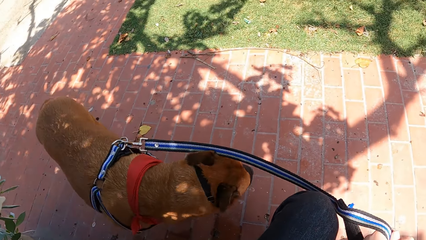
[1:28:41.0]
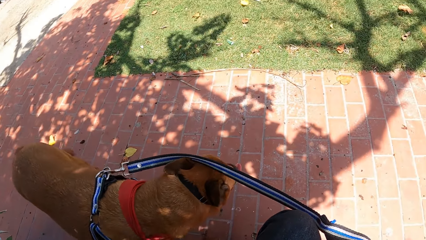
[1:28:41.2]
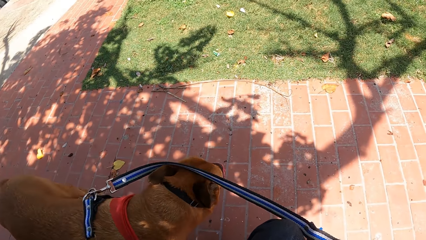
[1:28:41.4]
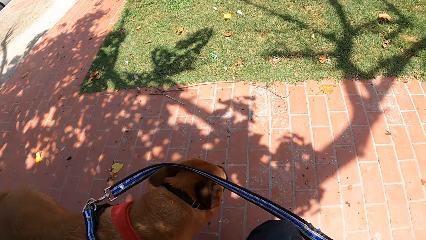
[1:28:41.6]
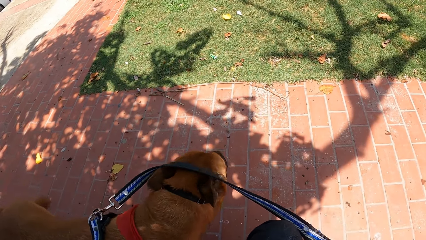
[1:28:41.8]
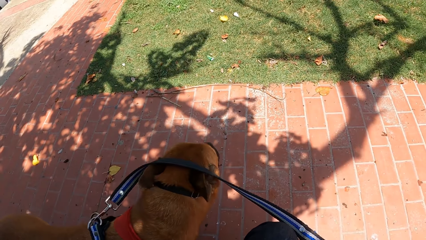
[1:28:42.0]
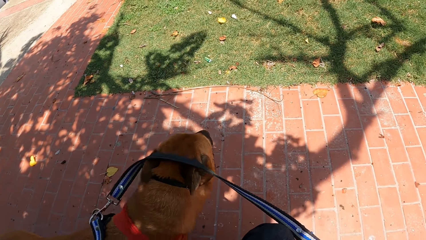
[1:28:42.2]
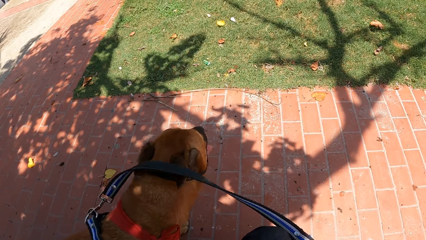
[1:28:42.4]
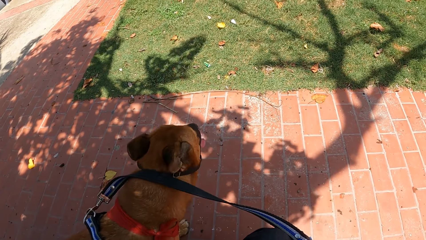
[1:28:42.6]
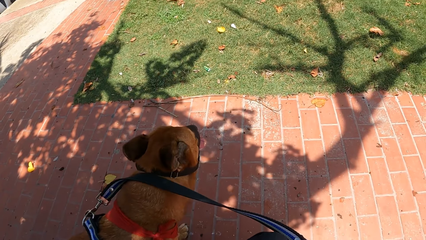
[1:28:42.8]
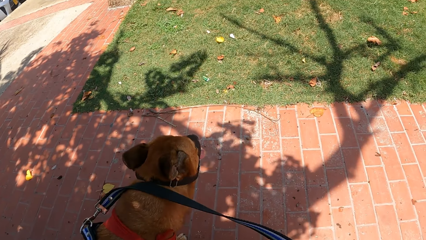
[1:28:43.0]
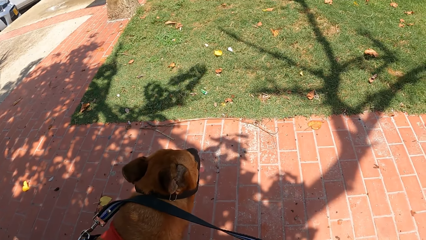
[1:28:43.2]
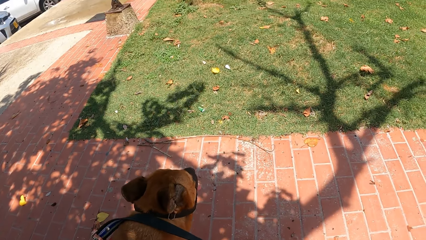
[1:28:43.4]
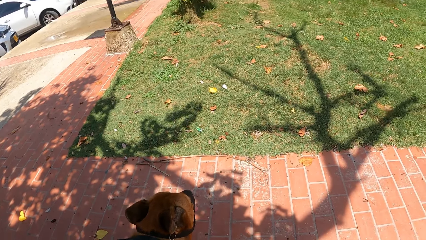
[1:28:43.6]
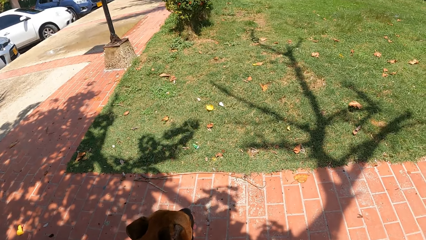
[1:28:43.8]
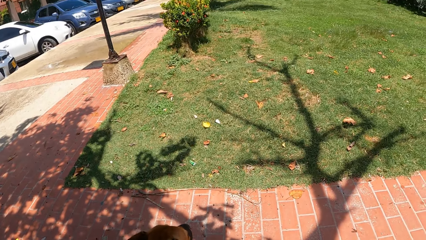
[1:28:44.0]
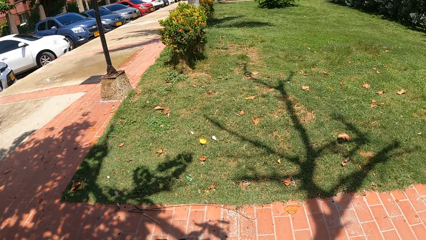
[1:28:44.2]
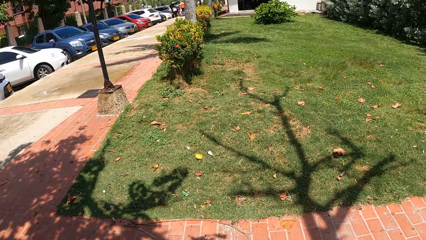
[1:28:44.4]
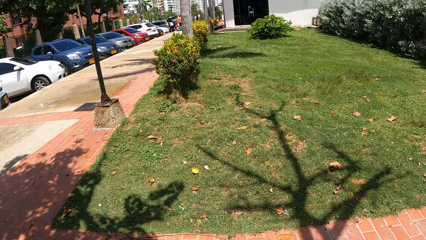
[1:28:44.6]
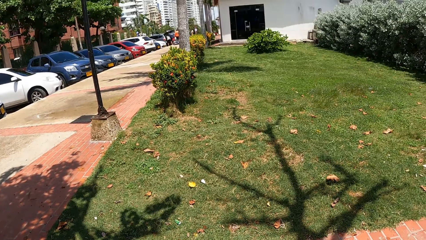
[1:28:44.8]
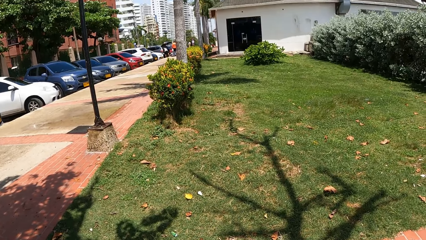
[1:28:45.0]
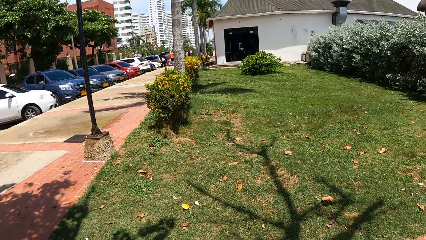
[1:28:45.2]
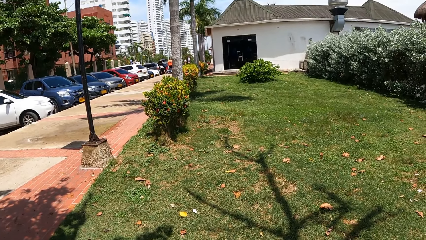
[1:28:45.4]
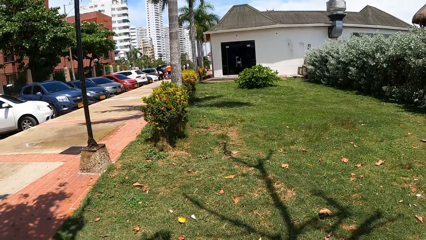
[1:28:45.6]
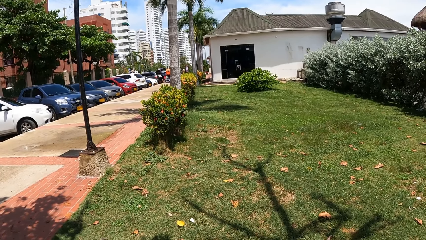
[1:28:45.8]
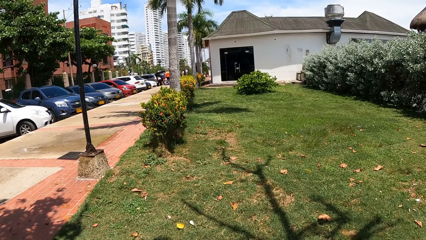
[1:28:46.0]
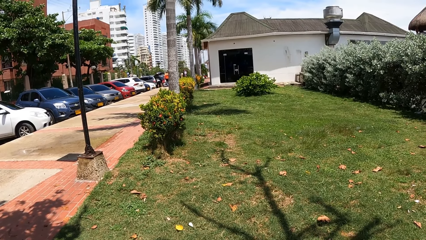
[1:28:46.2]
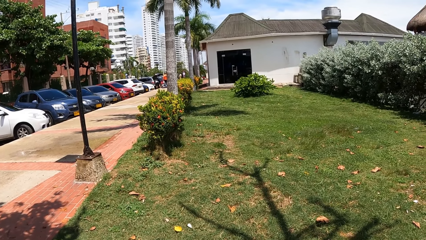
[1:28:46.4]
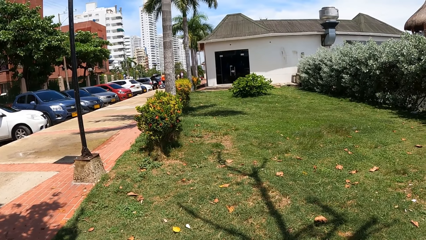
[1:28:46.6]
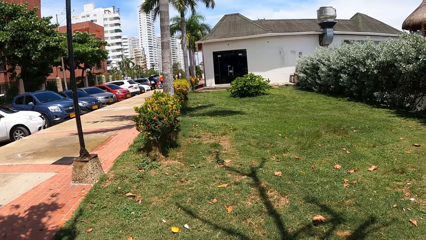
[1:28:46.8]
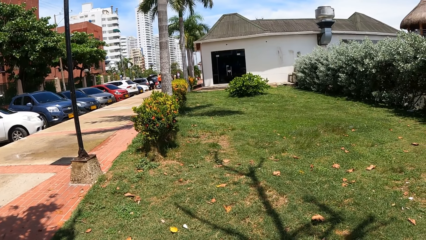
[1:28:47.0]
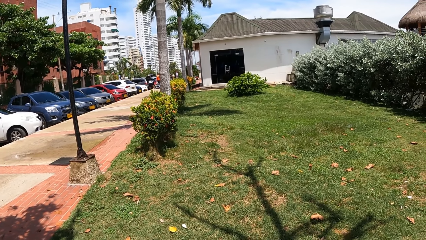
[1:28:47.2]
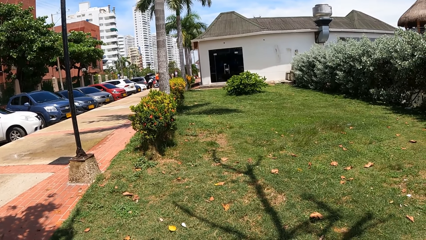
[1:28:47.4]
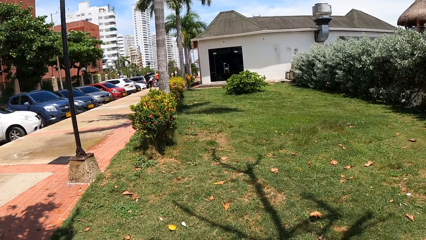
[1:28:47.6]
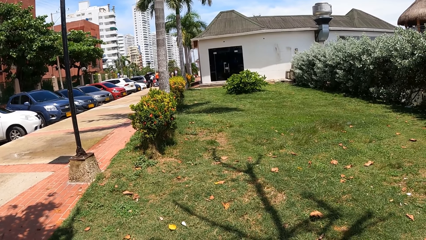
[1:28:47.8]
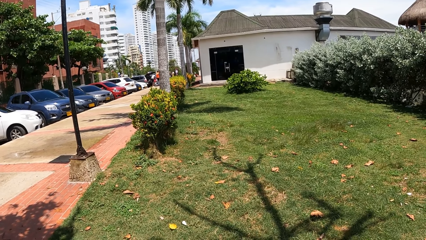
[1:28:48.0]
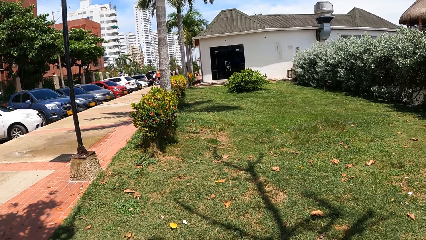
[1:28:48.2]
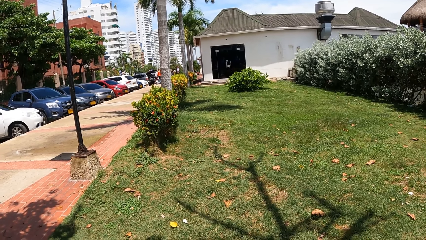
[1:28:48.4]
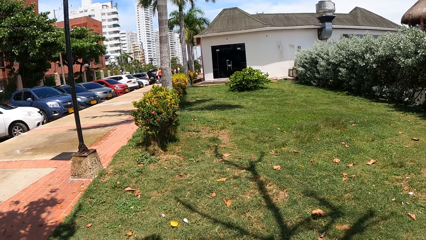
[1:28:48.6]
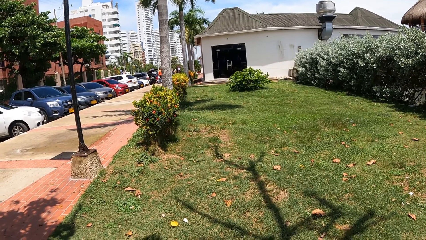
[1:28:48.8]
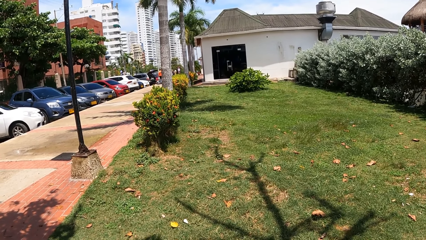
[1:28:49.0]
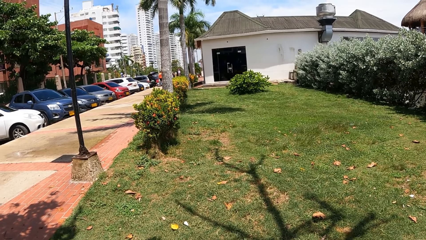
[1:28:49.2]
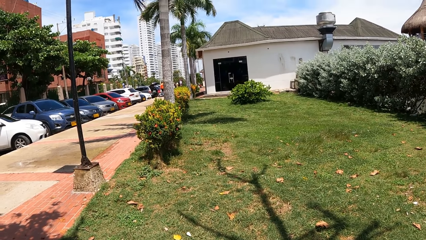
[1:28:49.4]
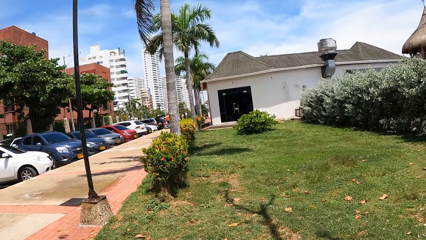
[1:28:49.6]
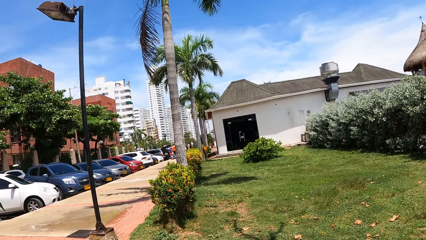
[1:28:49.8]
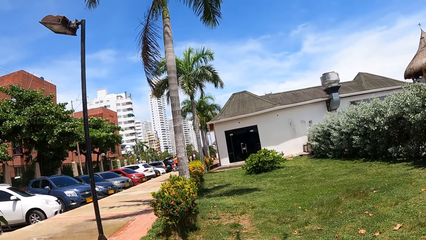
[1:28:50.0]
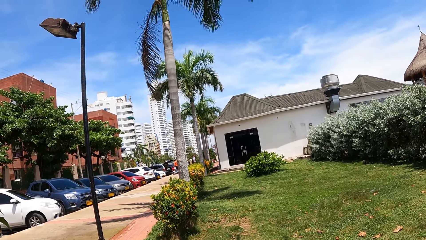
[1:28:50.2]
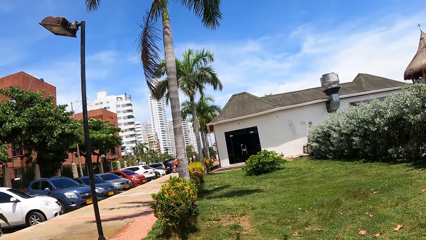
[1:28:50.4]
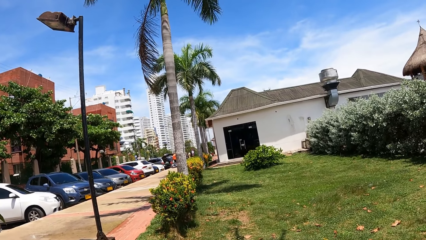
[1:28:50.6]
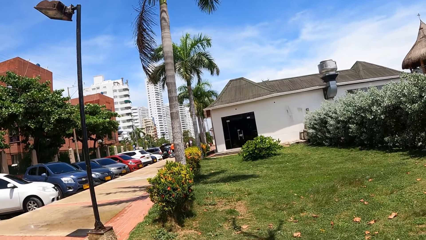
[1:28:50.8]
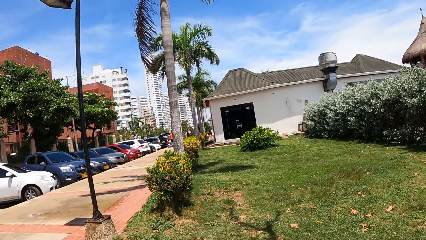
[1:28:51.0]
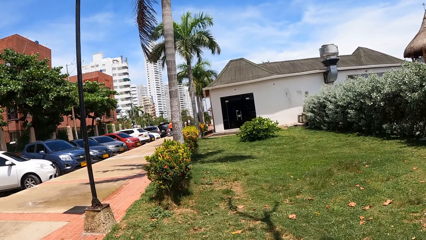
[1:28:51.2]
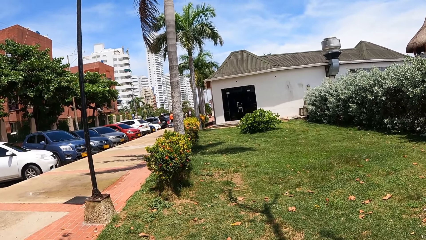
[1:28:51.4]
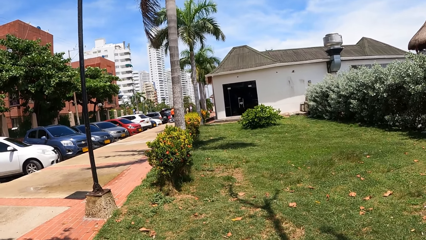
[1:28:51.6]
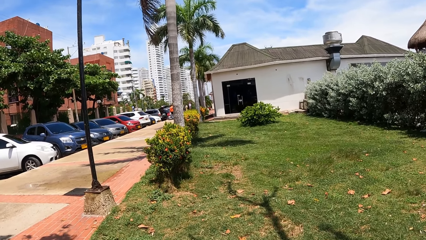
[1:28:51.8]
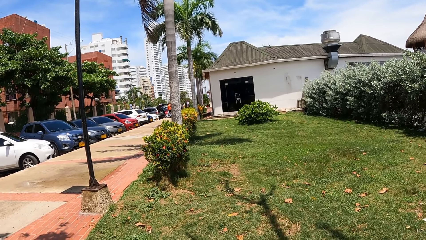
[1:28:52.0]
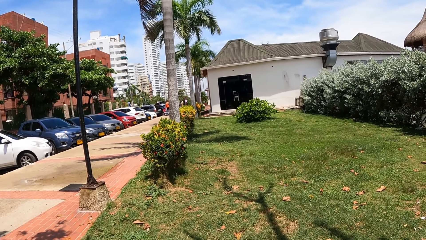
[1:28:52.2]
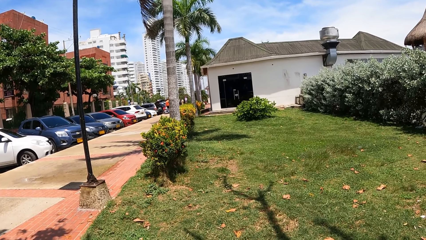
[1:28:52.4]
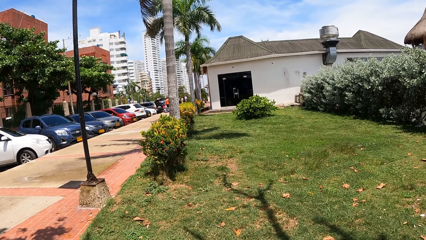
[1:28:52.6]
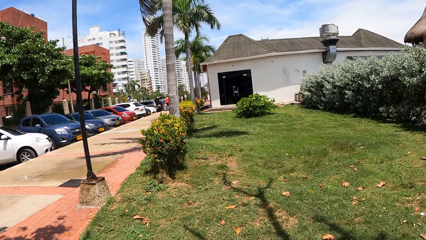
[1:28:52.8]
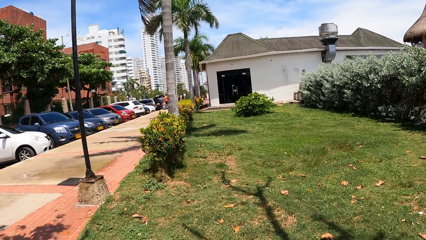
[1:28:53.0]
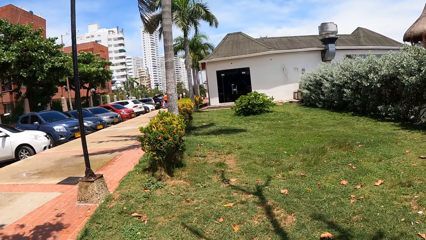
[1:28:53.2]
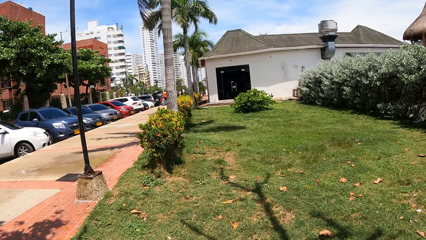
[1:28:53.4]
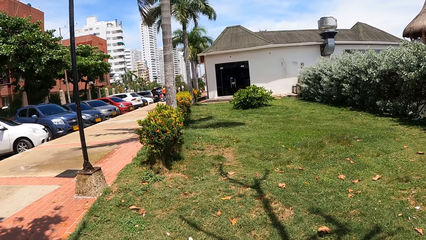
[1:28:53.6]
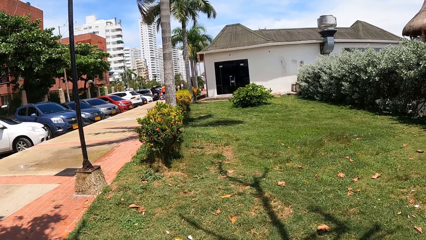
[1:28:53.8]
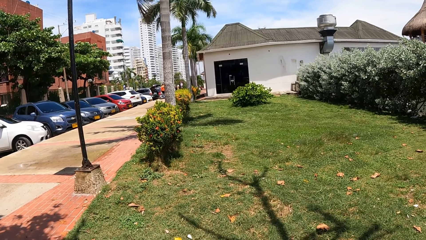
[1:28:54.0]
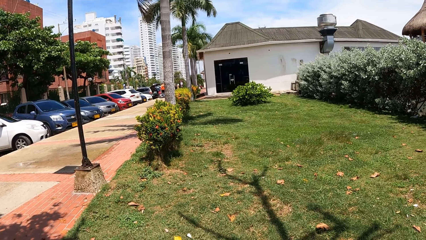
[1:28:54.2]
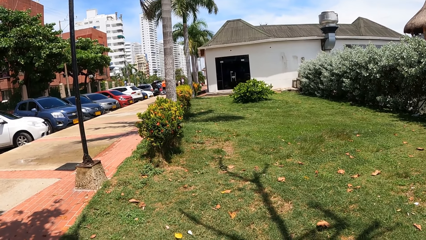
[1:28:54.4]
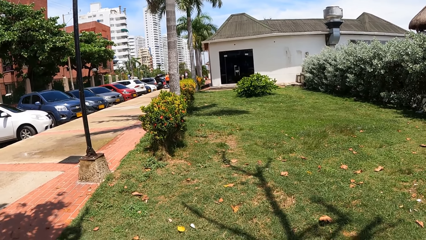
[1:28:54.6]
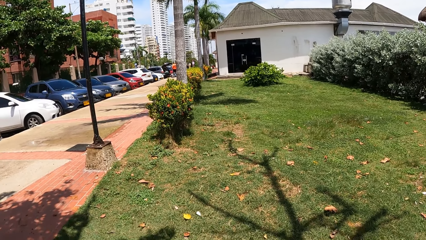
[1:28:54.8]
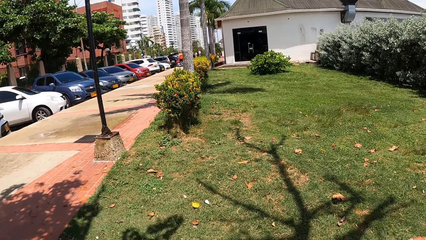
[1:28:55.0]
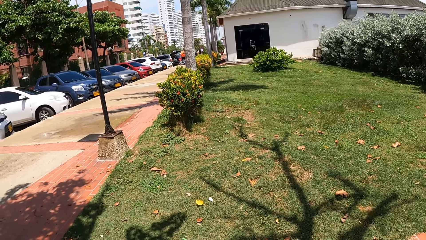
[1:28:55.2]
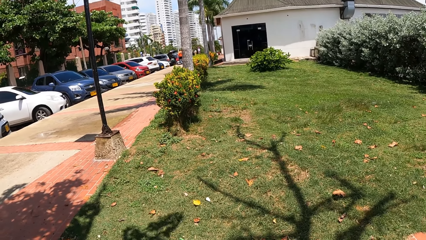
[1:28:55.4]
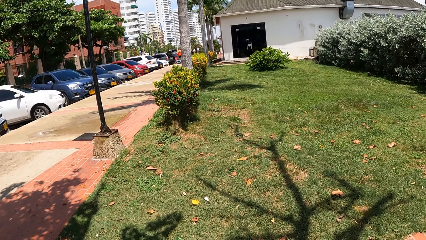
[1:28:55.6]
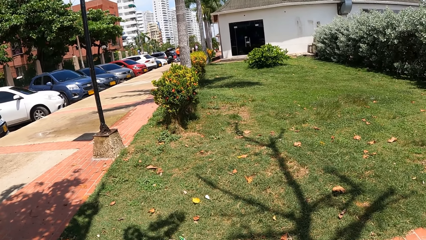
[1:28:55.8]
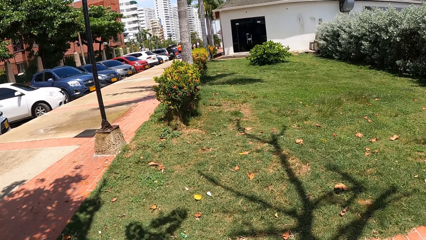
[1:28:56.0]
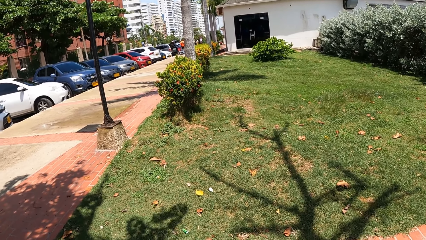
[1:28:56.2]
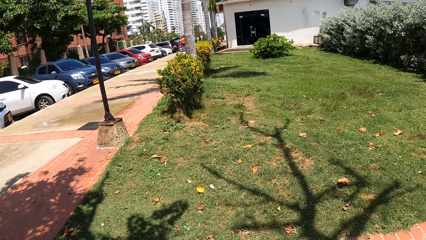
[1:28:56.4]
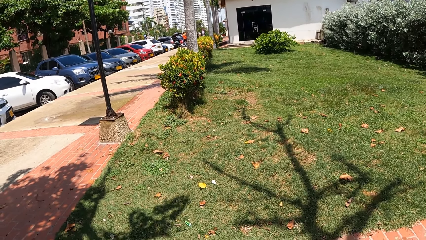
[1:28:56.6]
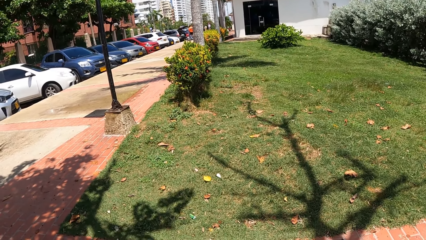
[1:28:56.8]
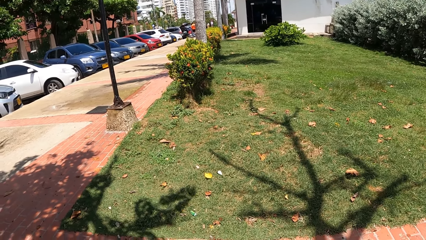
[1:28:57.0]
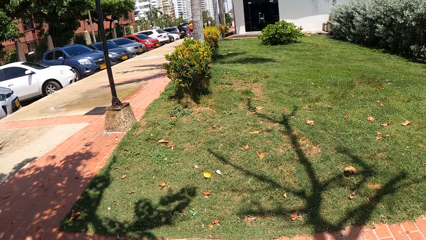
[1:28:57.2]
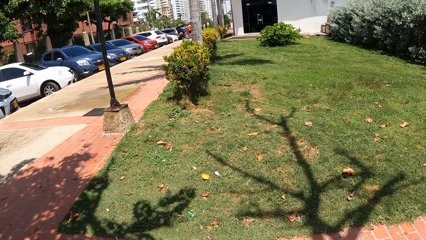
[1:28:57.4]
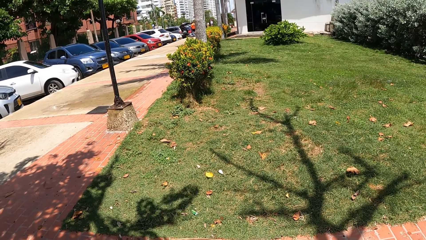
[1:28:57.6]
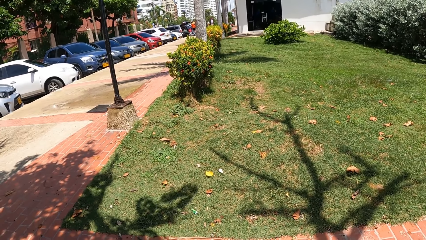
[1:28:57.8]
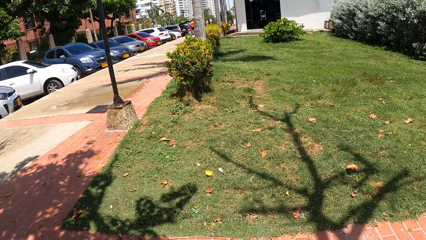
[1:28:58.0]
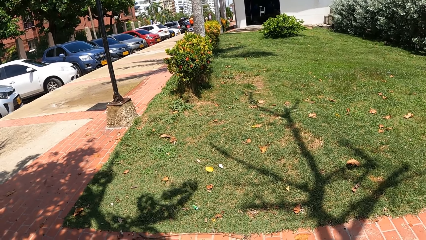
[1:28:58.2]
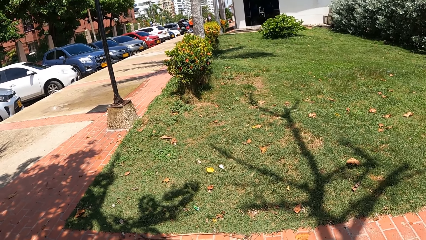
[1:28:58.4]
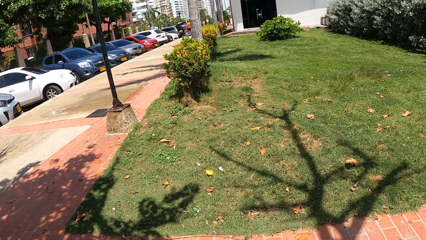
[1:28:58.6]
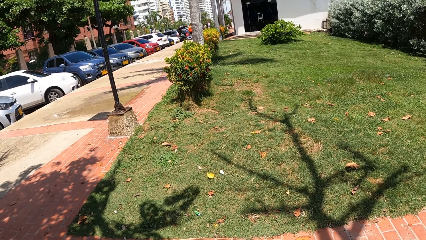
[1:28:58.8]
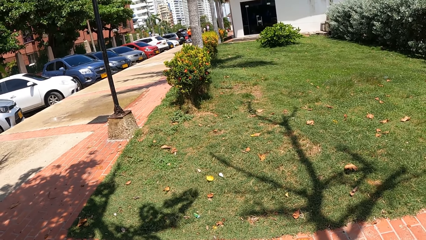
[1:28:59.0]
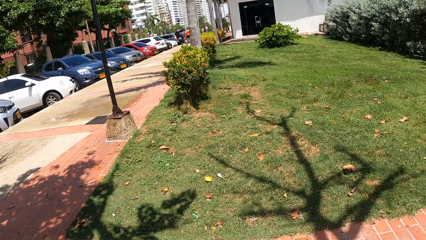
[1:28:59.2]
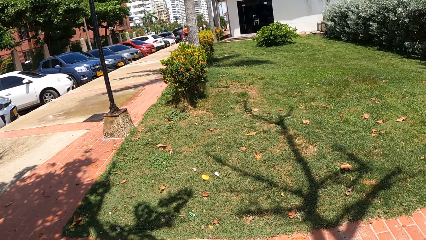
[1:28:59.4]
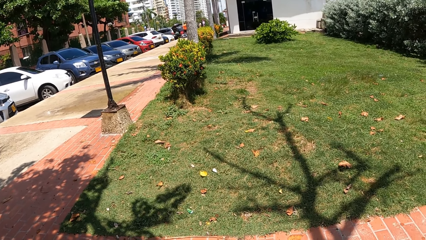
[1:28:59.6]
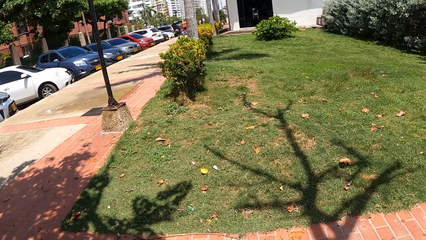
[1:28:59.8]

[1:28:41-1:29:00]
The camera wearer looks around. They look at the house.
